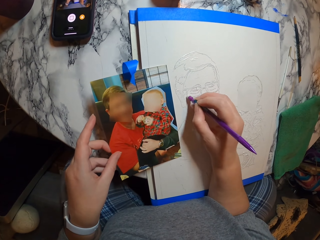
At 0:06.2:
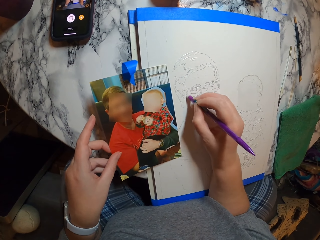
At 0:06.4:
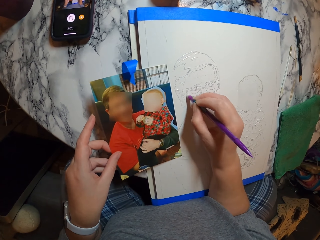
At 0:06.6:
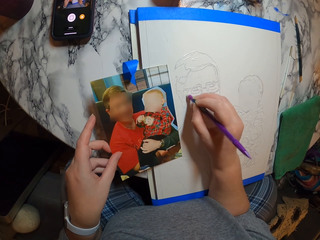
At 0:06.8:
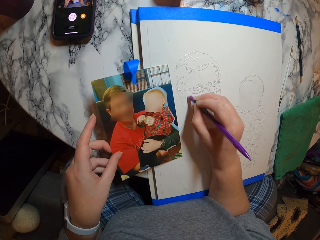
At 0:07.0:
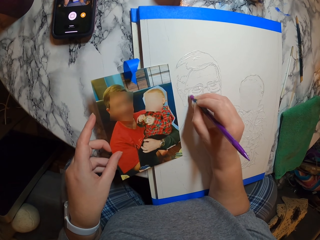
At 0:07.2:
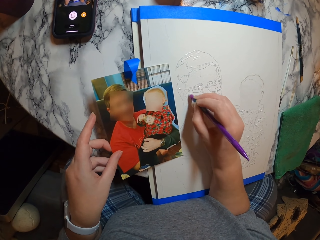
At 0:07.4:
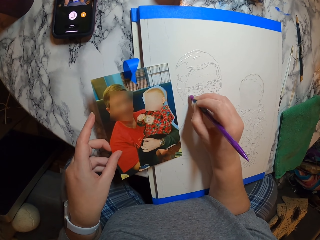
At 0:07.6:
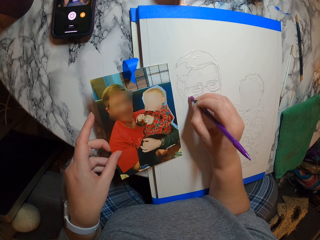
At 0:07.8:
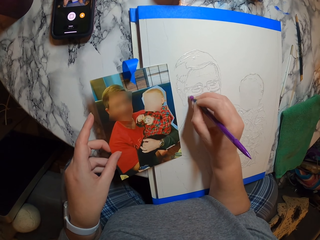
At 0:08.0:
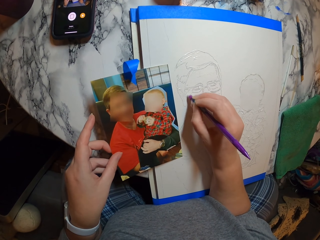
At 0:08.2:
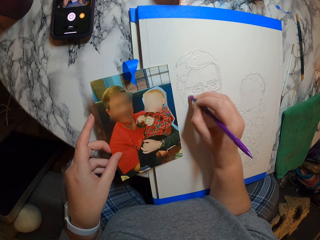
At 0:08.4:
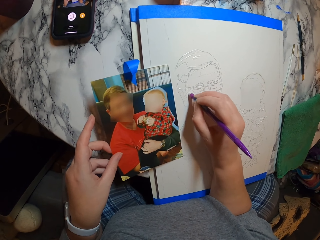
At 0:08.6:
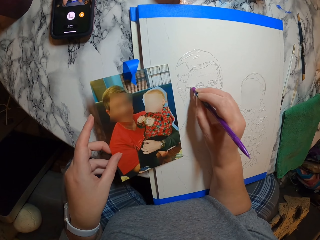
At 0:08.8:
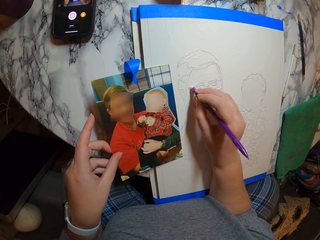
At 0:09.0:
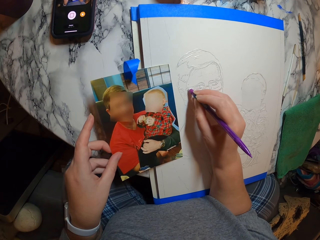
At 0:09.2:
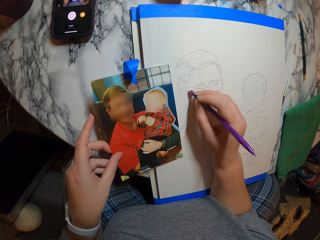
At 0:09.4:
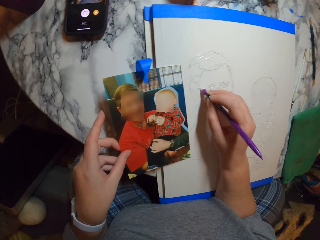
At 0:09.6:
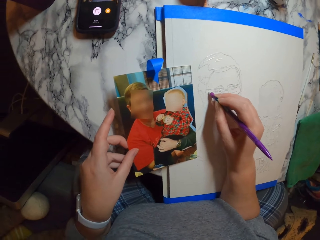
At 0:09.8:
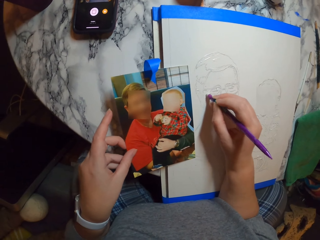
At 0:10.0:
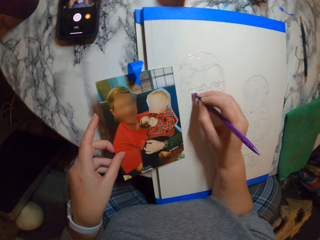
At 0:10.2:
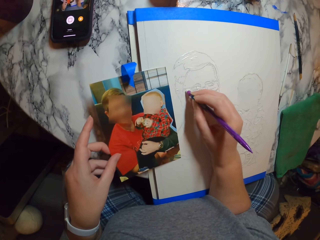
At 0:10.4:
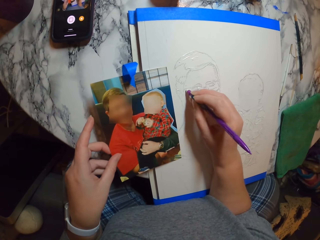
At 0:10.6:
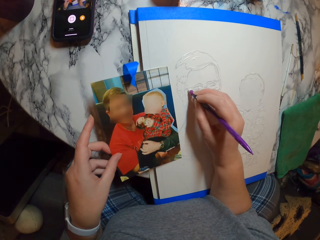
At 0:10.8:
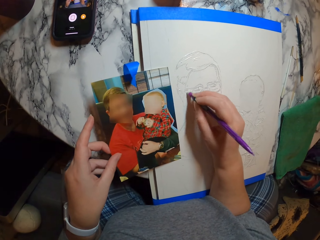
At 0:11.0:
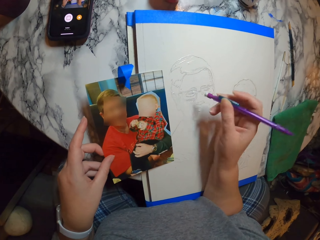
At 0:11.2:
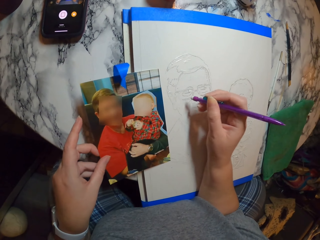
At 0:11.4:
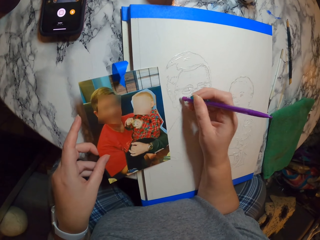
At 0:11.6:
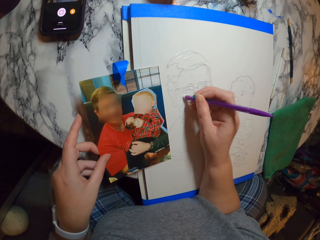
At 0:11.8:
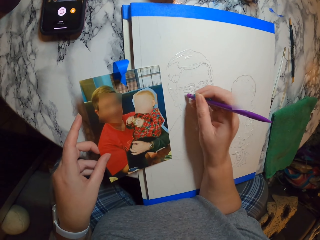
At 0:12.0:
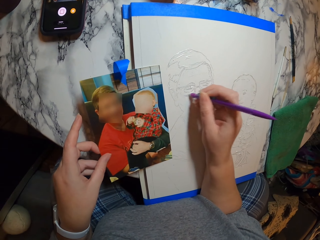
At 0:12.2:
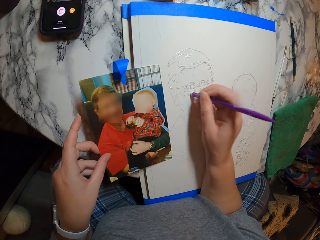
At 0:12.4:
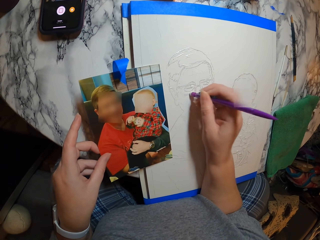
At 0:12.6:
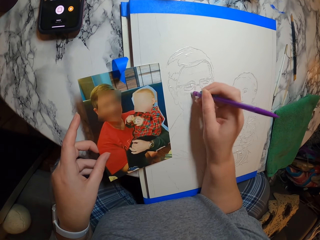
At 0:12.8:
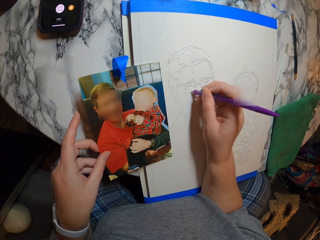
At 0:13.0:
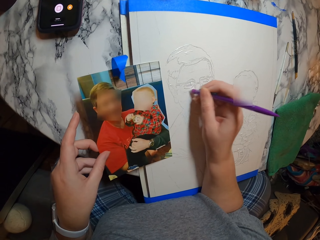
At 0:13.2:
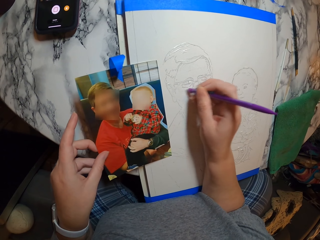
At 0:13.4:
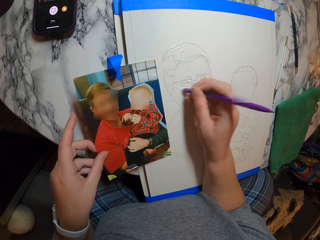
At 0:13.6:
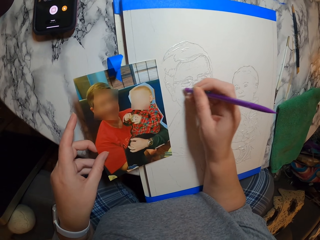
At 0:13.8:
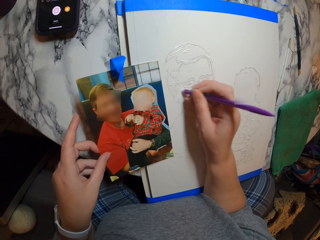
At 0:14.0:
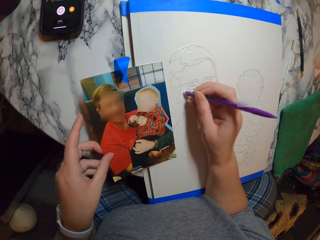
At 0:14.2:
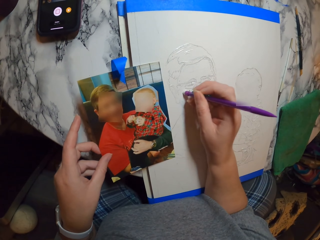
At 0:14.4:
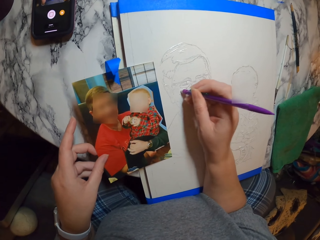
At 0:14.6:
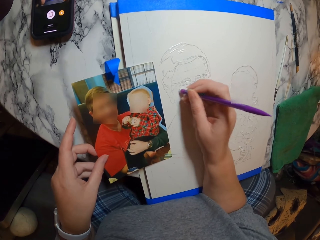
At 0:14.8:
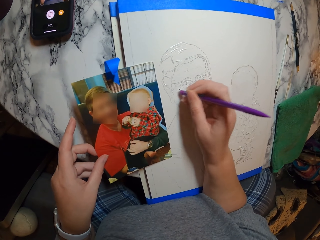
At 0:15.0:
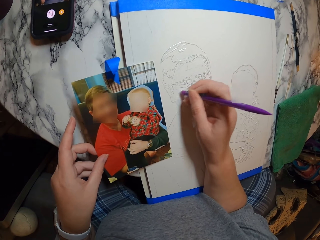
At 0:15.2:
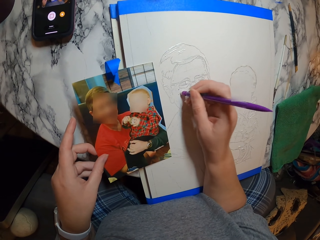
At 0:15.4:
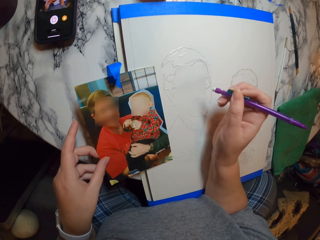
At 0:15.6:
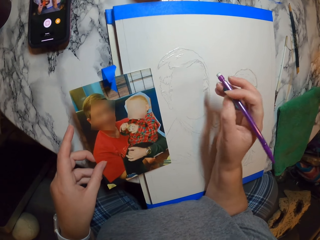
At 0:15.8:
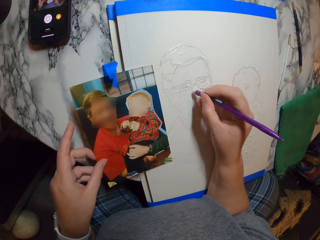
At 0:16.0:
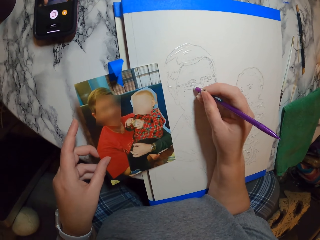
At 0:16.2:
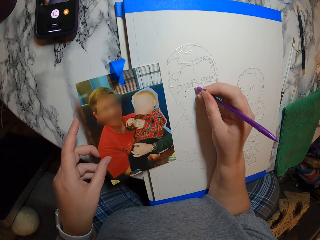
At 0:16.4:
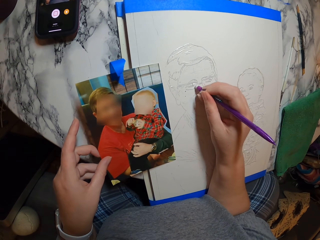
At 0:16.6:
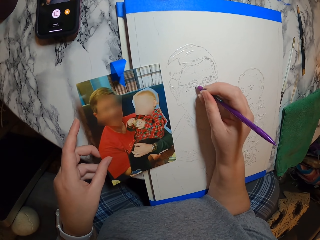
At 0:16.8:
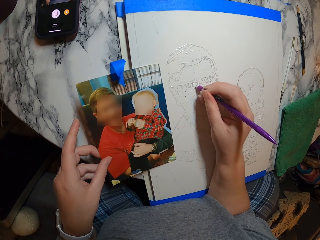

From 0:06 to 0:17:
The camera wearer erases a part of the portrait with a rubber.

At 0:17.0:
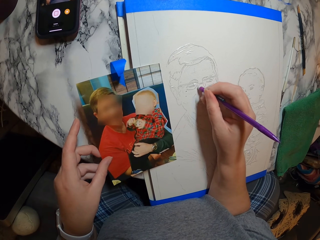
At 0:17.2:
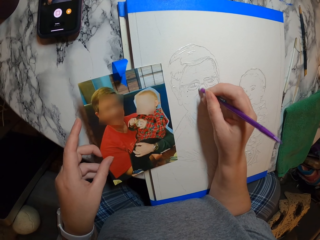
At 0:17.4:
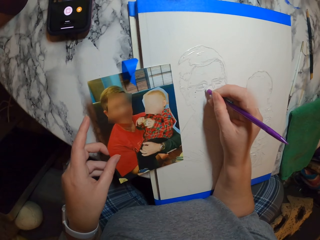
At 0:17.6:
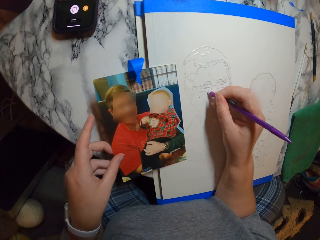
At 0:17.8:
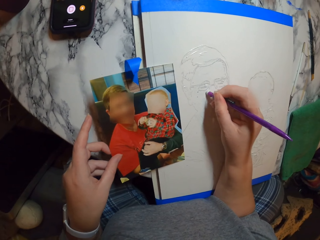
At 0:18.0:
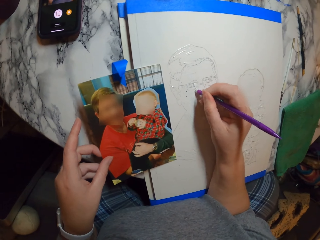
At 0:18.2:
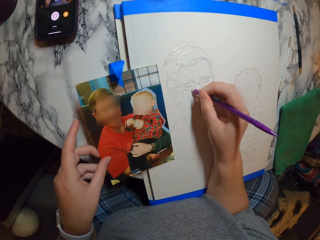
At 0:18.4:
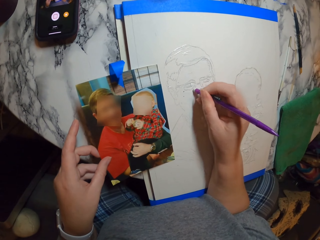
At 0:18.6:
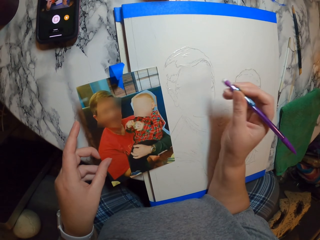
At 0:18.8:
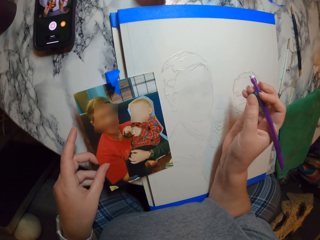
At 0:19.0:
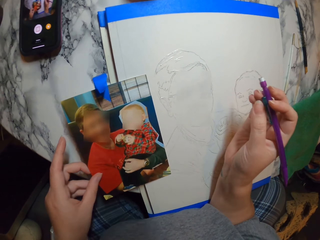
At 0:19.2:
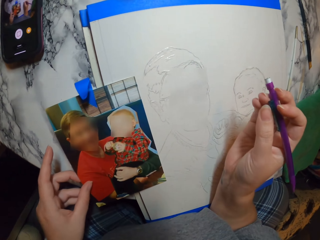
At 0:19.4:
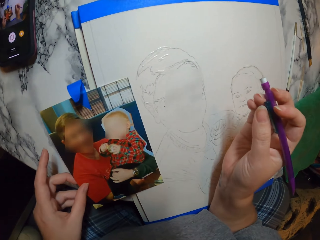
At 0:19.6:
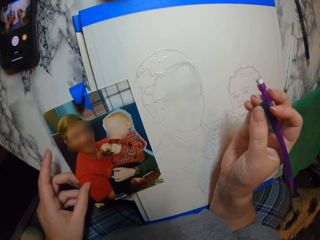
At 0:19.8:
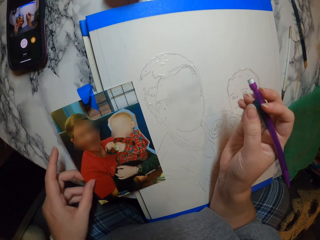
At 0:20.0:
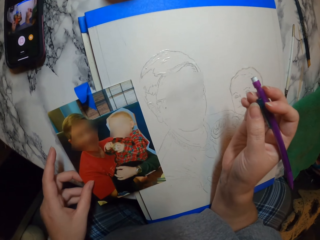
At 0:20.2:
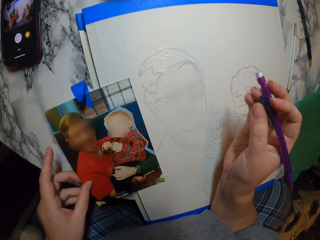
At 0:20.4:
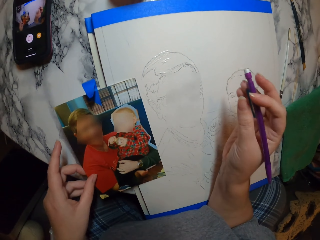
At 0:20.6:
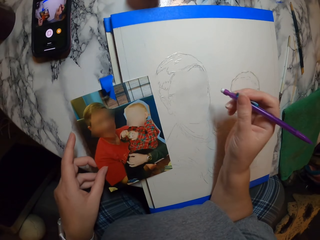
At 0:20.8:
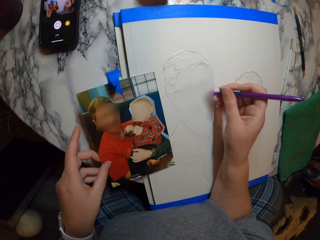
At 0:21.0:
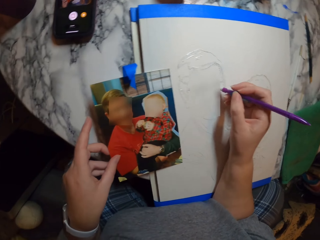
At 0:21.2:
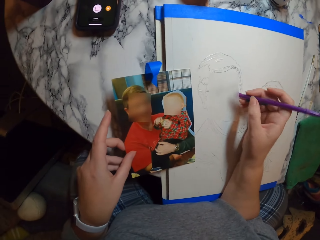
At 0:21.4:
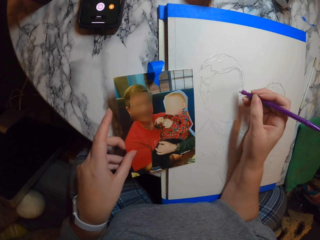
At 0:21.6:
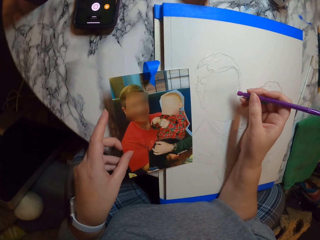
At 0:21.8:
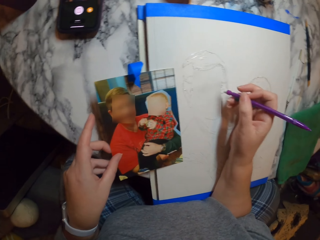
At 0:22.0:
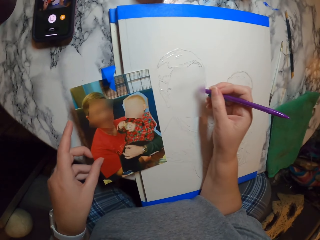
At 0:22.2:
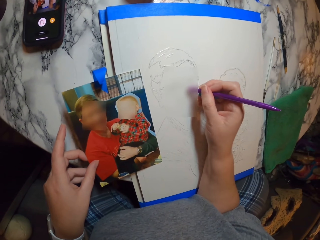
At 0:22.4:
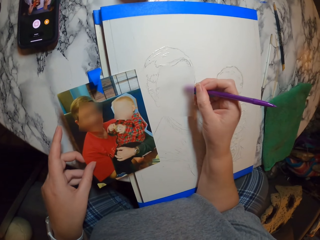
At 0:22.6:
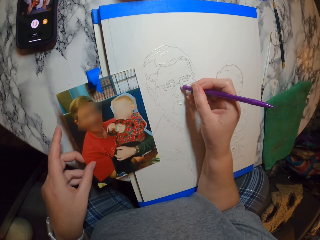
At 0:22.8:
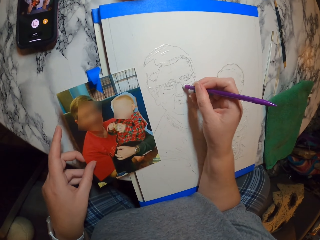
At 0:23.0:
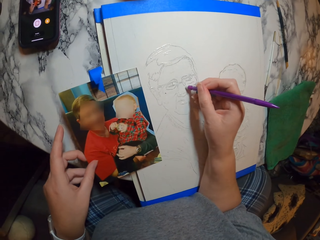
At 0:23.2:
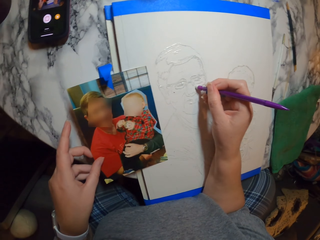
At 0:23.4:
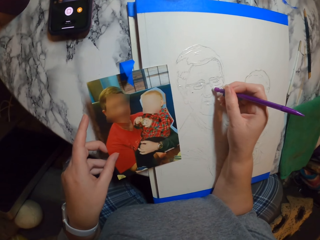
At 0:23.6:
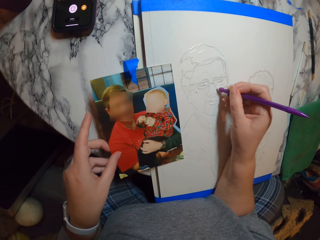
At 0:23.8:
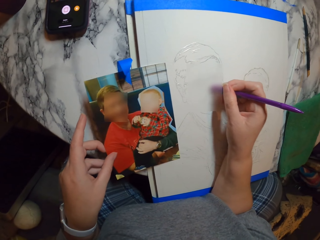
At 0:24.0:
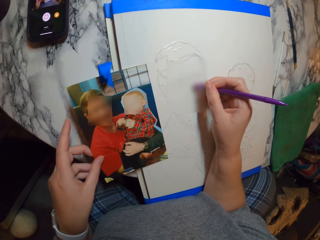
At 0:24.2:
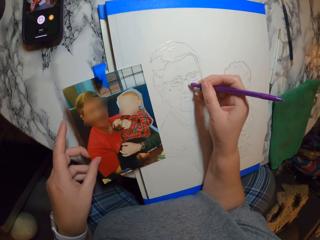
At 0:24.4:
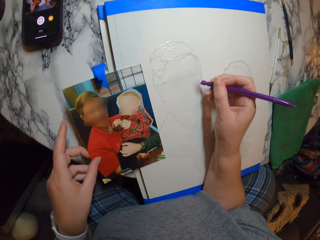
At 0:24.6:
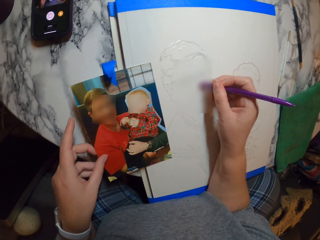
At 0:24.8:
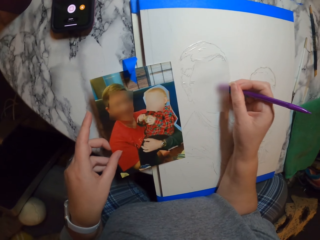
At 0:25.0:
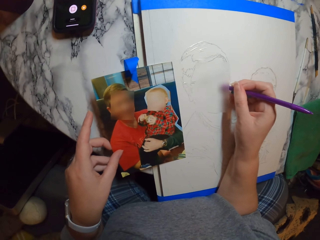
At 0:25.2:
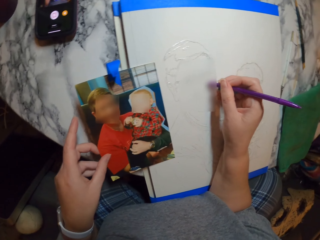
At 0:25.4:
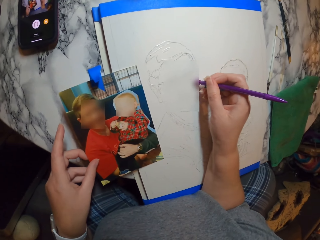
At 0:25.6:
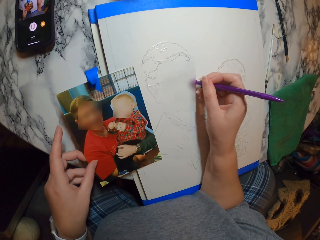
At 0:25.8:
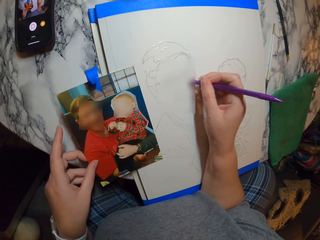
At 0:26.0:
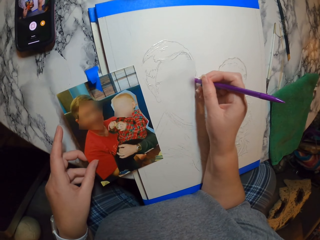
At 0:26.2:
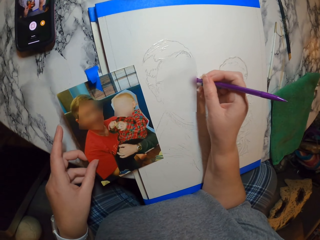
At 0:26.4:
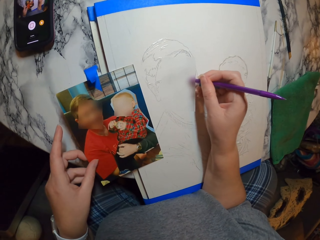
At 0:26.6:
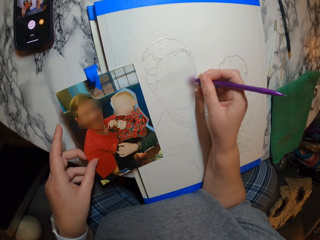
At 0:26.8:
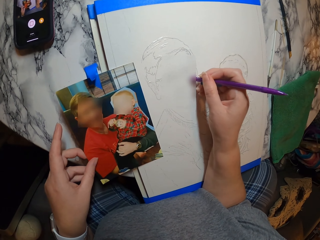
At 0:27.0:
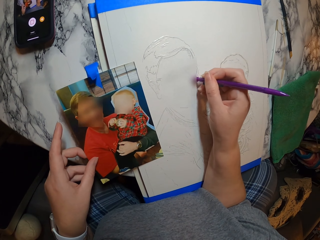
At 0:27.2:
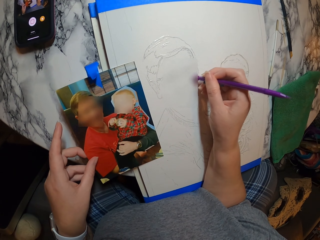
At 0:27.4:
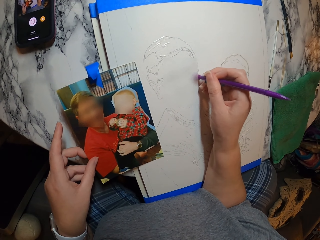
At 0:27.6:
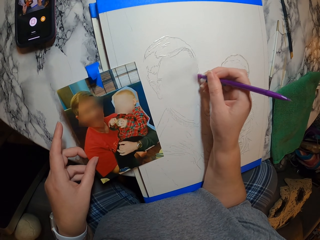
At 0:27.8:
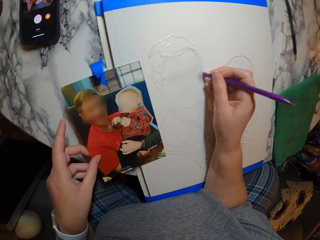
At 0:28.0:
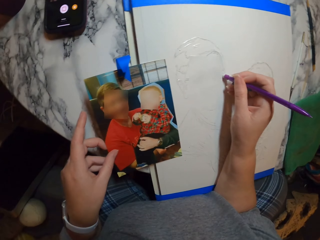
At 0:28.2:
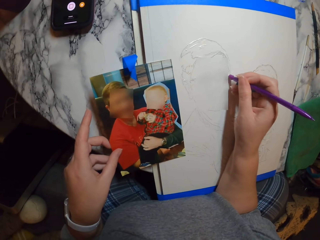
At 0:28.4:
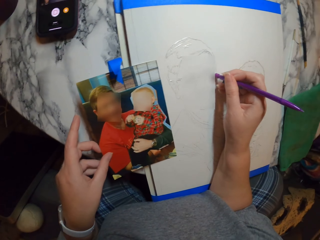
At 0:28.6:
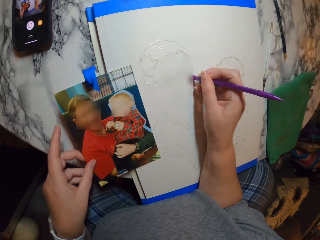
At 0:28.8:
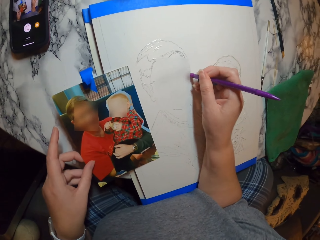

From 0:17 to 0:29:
The camera wearer holds the rubber. They rub the drawing.
